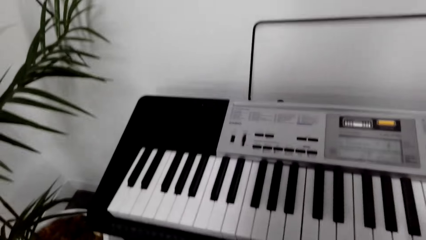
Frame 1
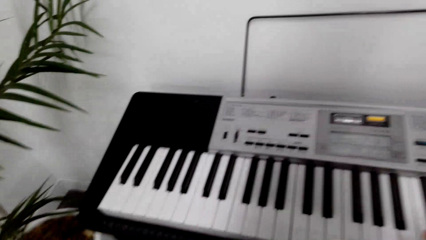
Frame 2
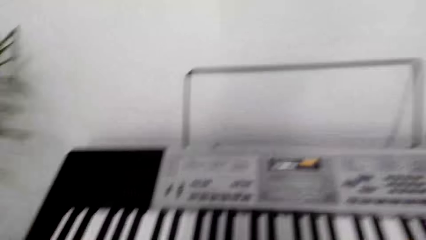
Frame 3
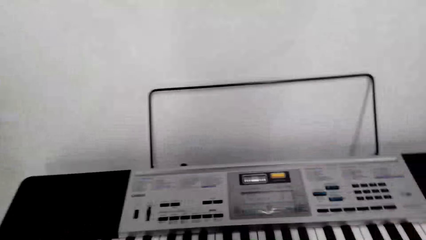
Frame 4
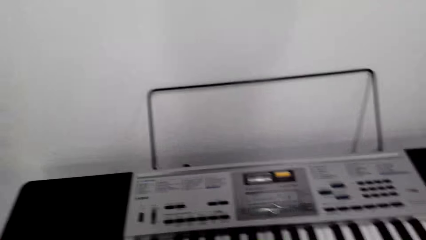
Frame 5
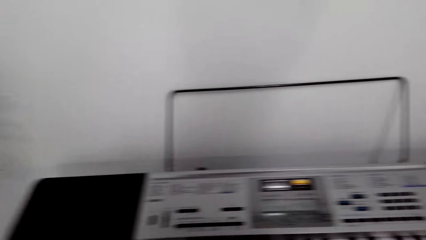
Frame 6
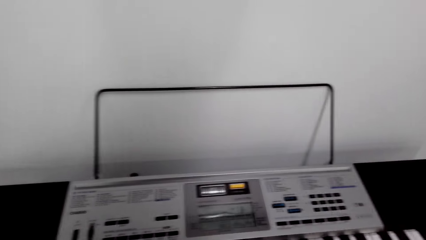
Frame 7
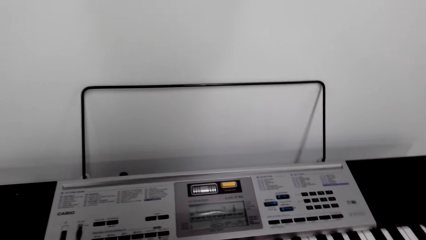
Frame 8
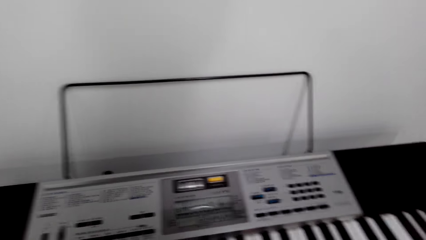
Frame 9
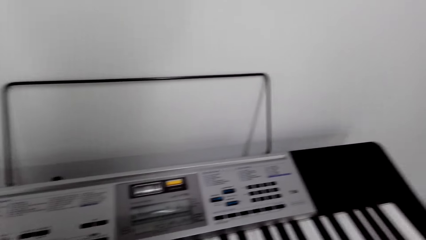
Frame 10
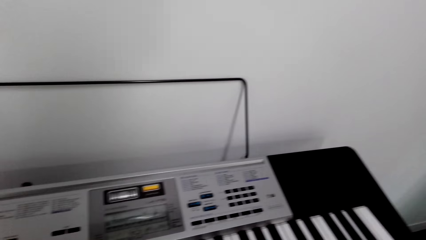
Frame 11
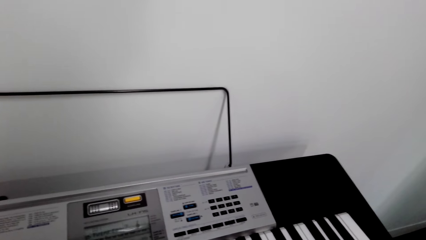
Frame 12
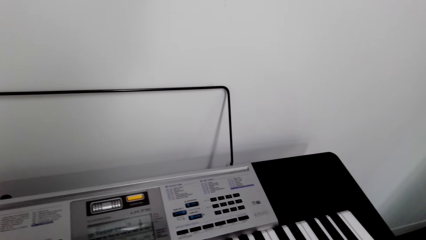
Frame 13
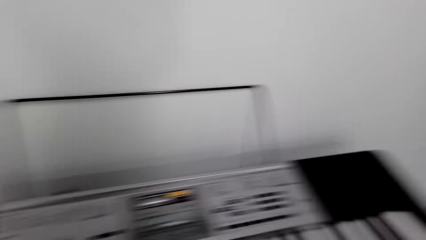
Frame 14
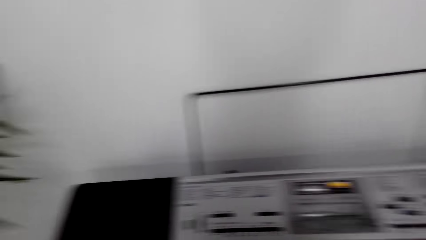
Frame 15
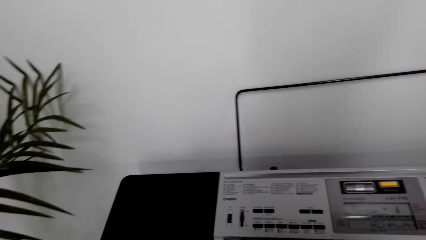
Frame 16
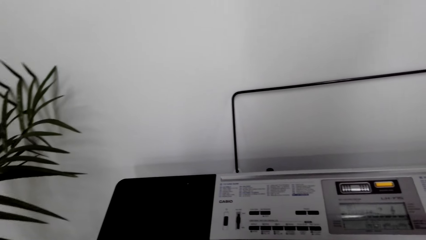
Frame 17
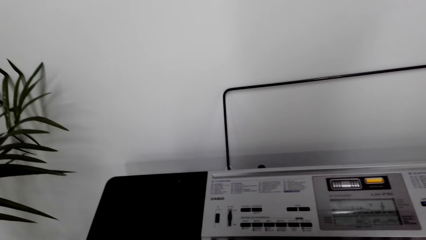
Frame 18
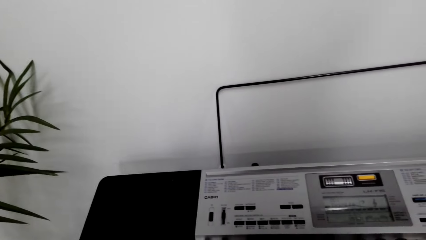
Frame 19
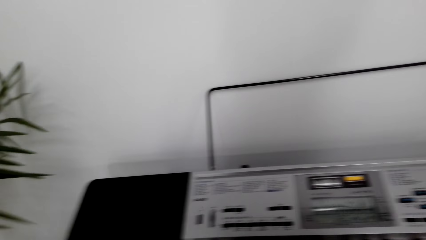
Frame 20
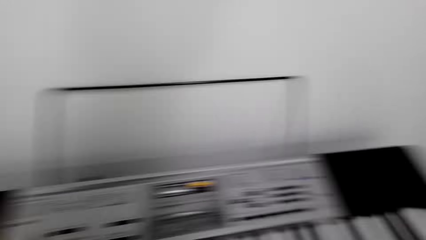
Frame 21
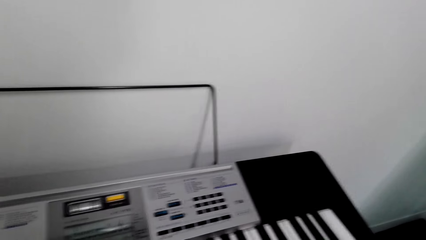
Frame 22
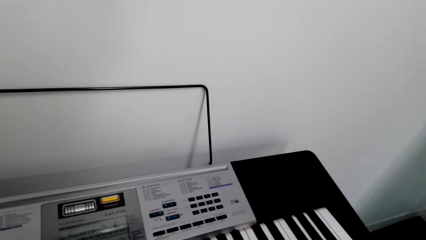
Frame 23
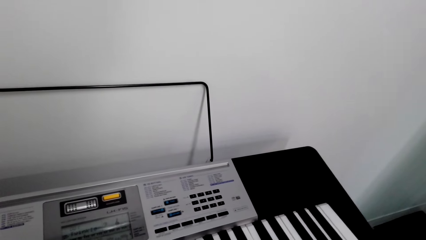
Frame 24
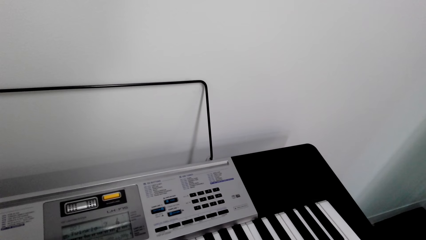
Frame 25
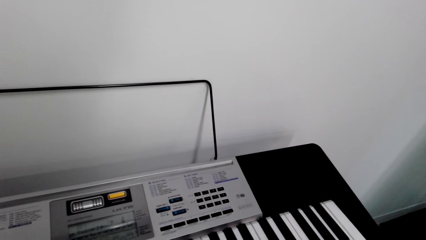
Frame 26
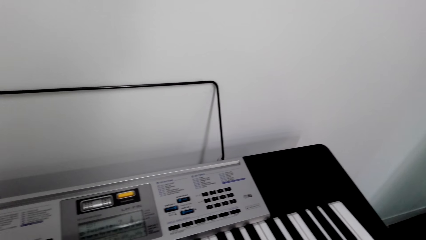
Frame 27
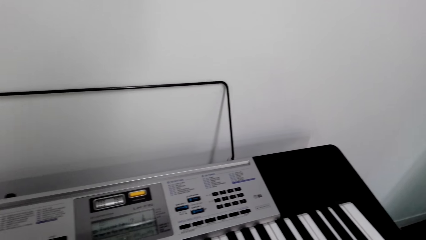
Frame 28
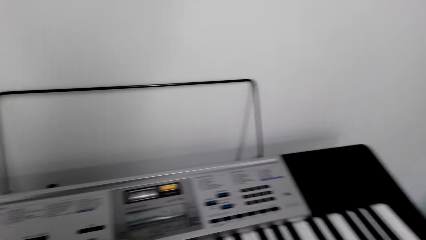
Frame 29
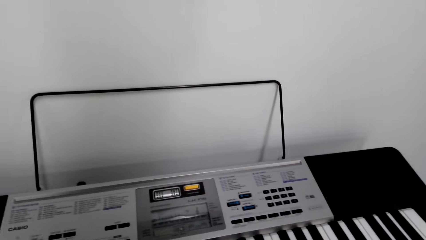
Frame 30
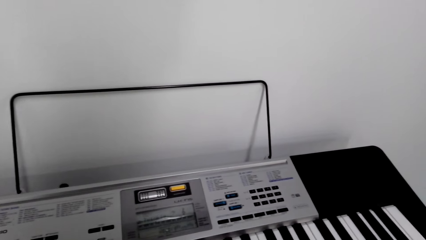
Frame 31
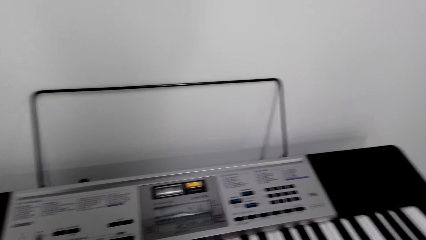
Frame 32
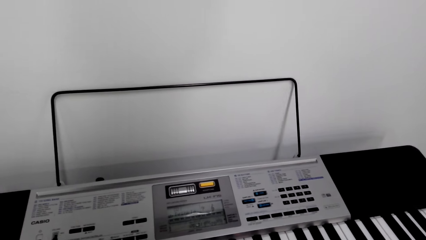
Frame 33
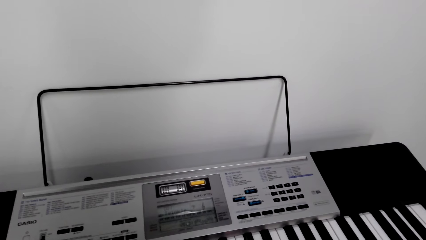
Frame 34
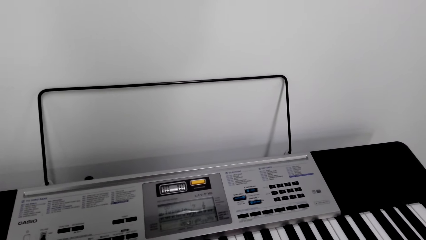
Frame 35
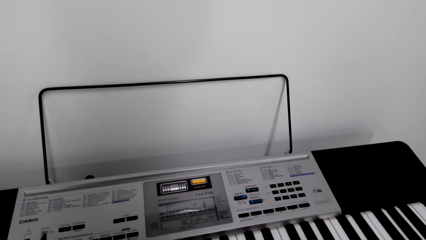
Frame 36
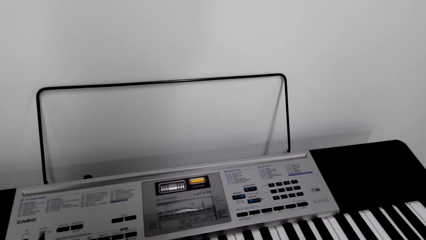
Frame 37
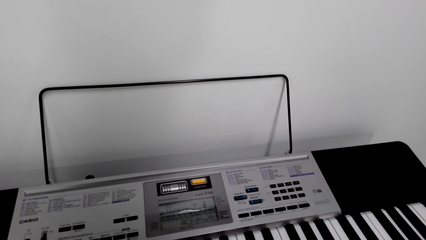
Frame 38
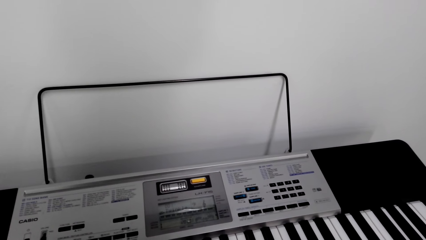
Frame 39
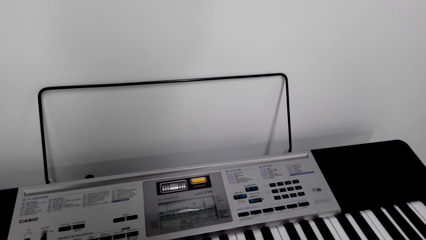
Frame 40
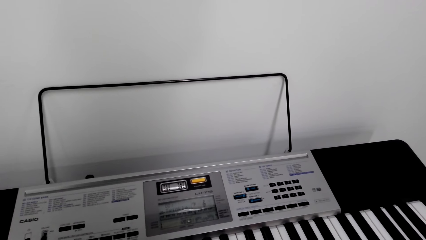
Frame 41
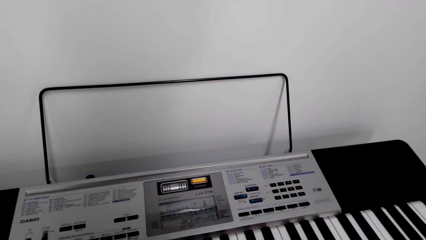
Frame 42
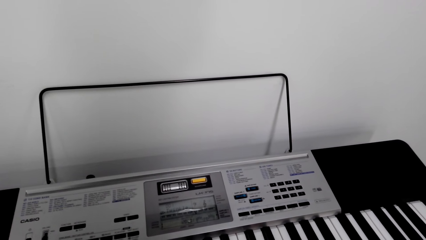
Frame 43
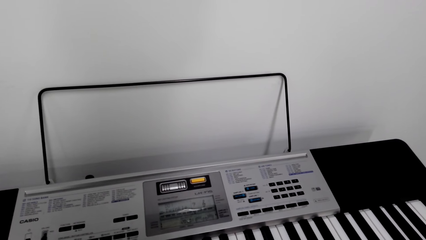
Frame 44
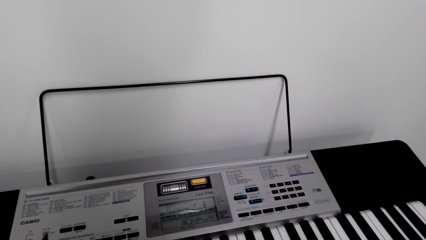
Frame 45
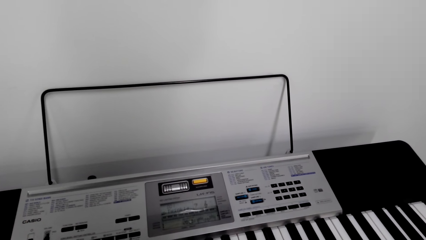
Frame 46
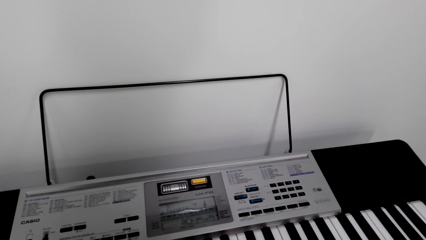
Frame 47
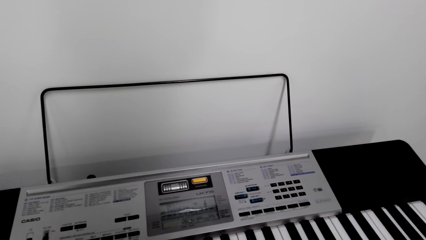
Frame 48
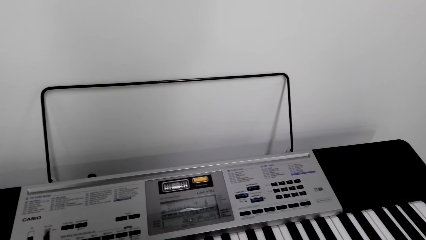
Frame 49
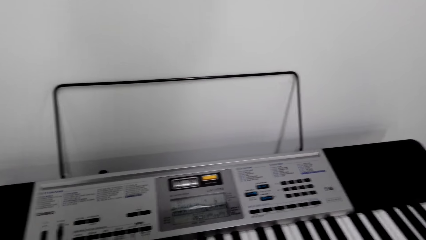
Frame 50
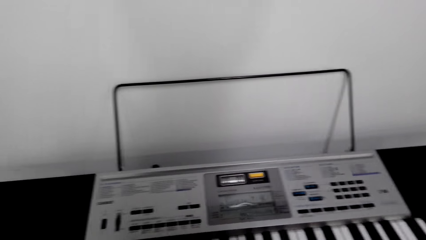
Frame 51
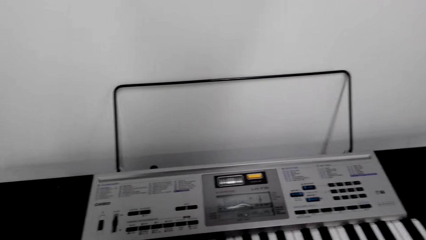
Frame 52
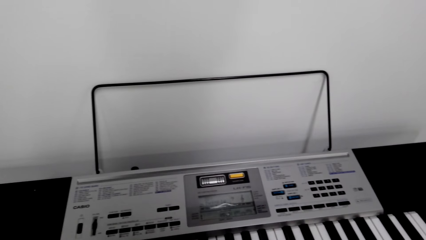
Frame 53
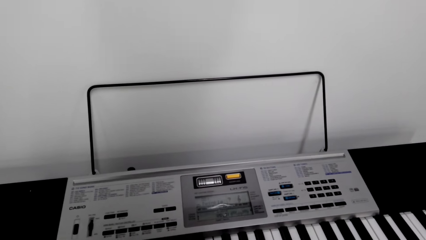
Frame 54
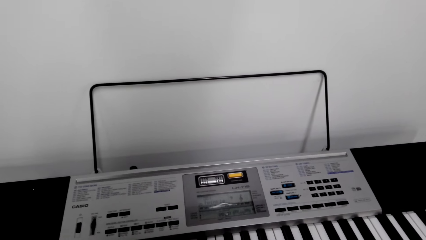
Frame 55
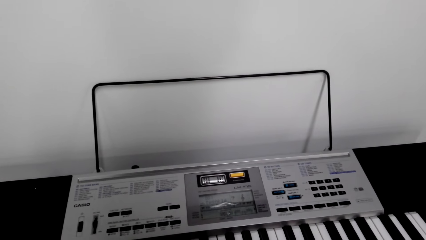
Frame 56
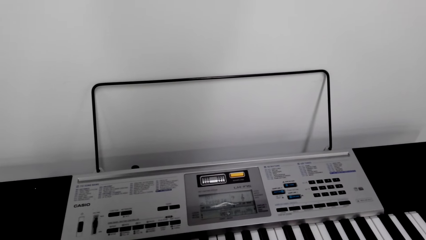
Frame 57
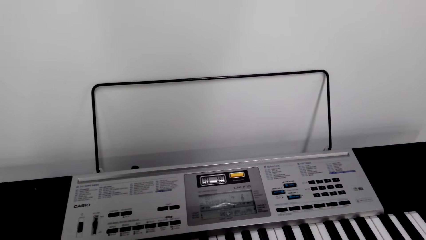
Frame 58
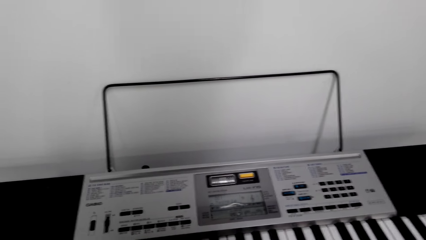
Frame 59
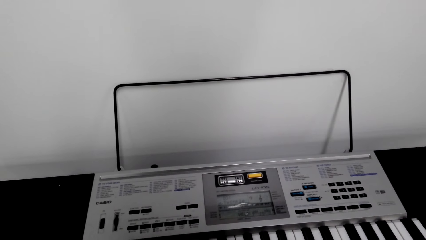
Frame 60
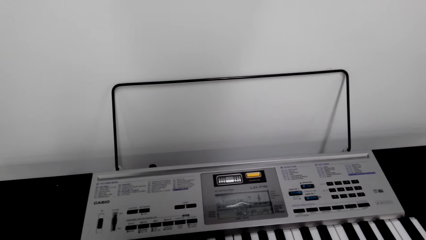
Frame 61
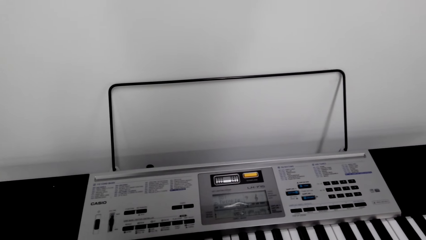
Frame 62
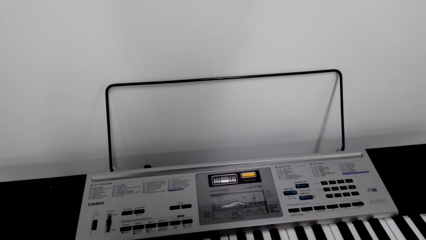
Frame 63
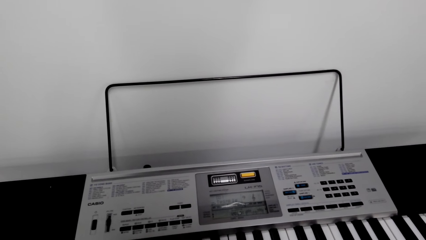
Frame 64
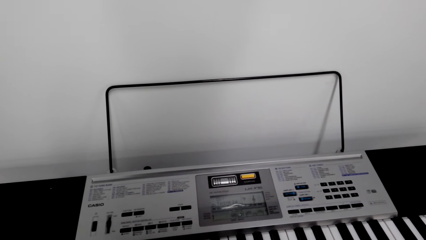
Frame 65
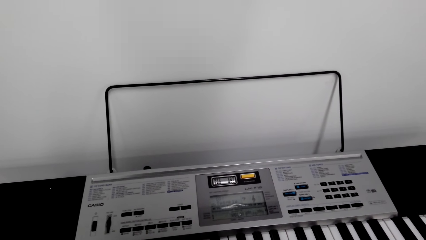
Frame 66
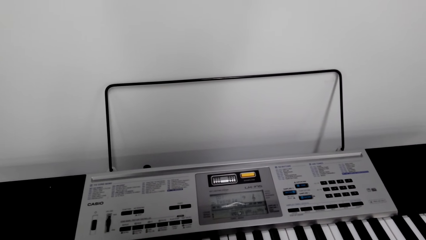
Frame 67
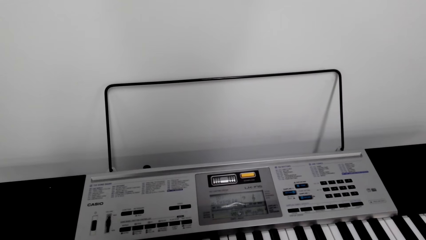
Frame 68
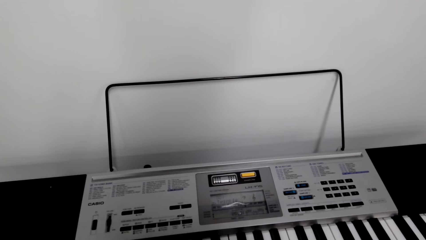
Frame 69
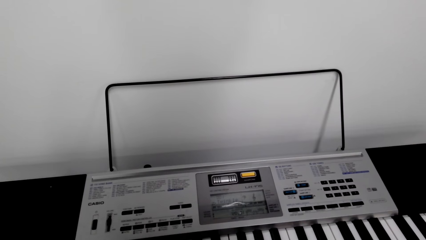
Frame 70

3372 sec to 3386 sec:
The camera wearer plays the piano. They continue playing the piano.
